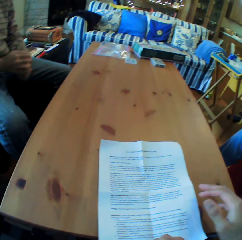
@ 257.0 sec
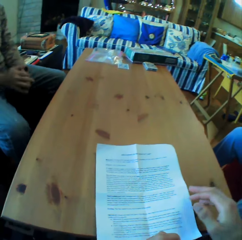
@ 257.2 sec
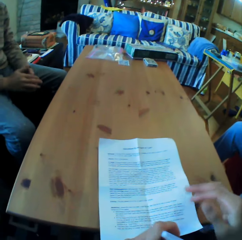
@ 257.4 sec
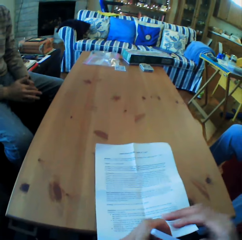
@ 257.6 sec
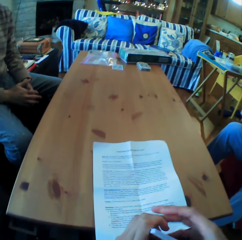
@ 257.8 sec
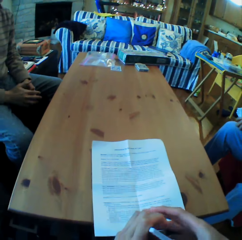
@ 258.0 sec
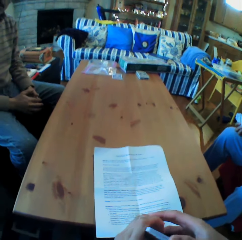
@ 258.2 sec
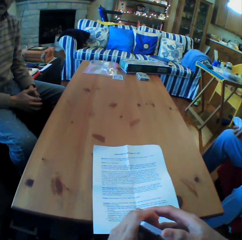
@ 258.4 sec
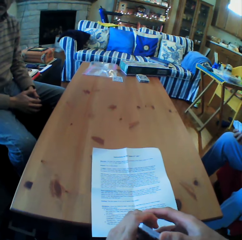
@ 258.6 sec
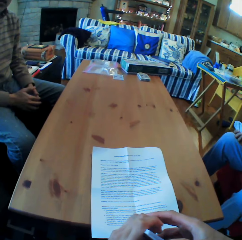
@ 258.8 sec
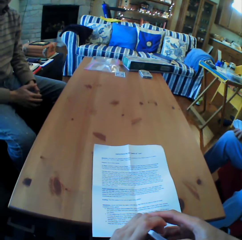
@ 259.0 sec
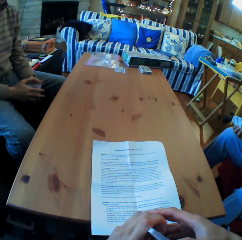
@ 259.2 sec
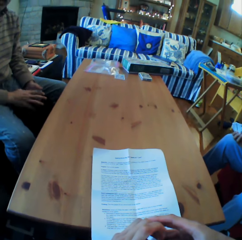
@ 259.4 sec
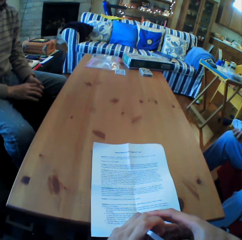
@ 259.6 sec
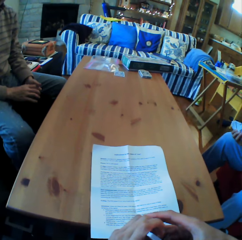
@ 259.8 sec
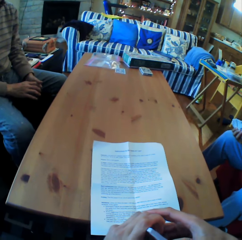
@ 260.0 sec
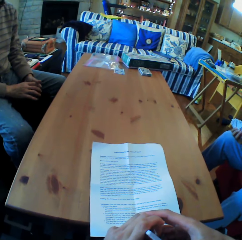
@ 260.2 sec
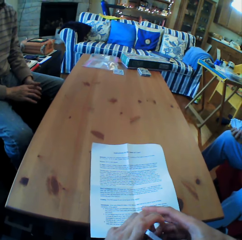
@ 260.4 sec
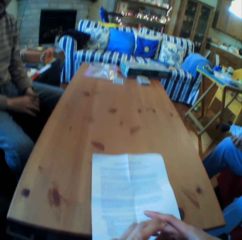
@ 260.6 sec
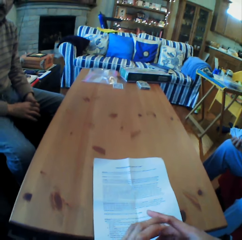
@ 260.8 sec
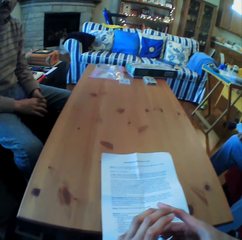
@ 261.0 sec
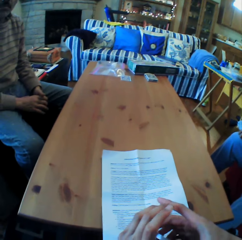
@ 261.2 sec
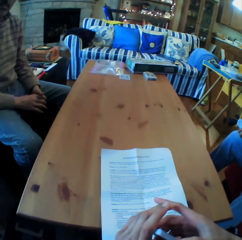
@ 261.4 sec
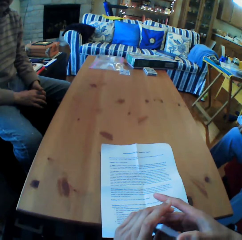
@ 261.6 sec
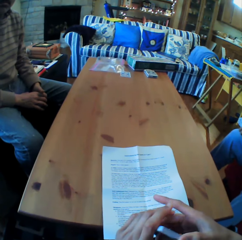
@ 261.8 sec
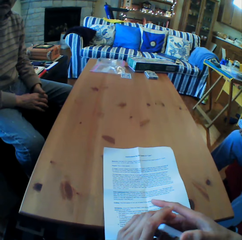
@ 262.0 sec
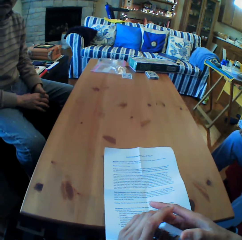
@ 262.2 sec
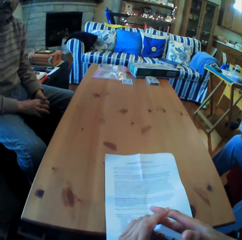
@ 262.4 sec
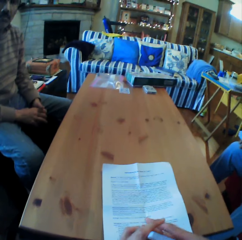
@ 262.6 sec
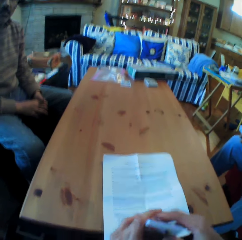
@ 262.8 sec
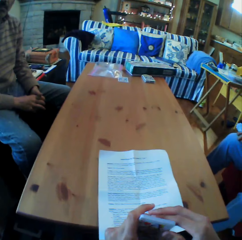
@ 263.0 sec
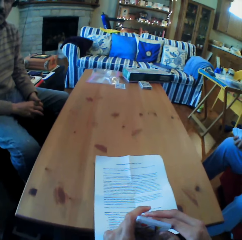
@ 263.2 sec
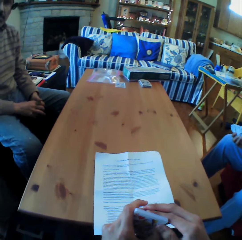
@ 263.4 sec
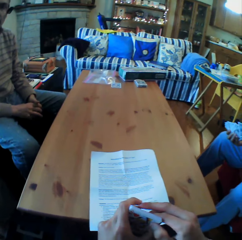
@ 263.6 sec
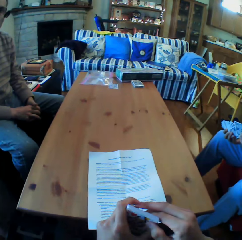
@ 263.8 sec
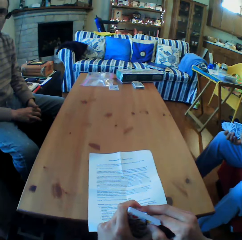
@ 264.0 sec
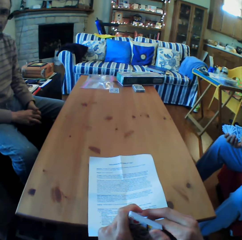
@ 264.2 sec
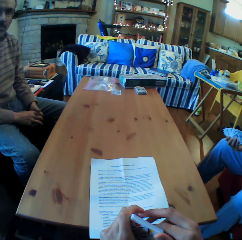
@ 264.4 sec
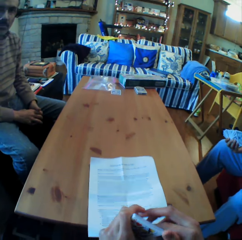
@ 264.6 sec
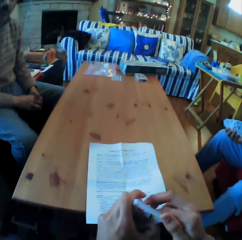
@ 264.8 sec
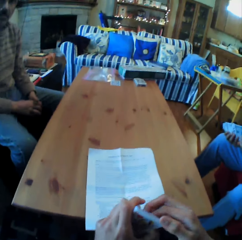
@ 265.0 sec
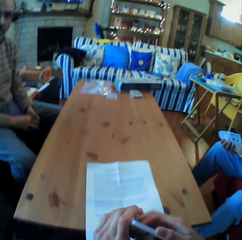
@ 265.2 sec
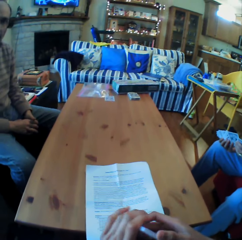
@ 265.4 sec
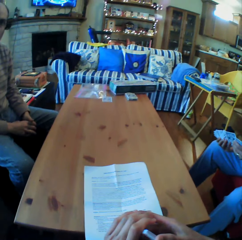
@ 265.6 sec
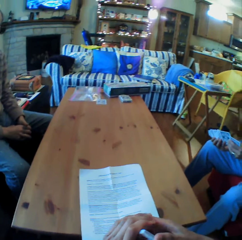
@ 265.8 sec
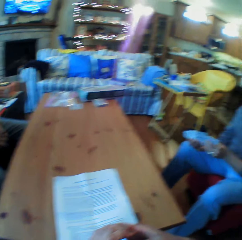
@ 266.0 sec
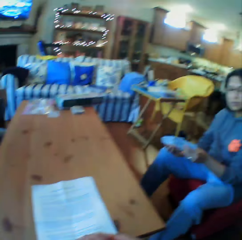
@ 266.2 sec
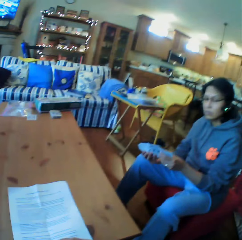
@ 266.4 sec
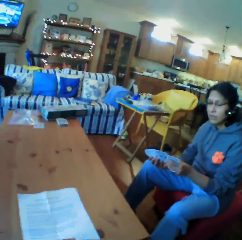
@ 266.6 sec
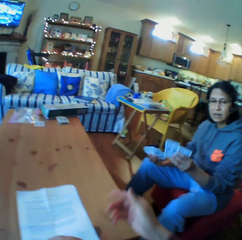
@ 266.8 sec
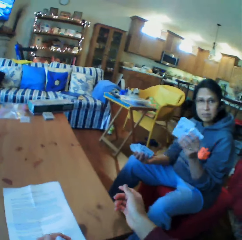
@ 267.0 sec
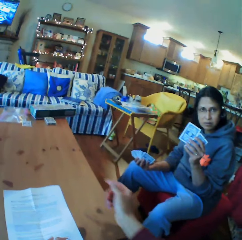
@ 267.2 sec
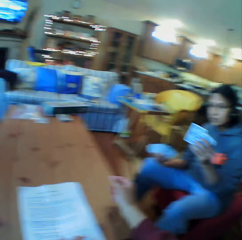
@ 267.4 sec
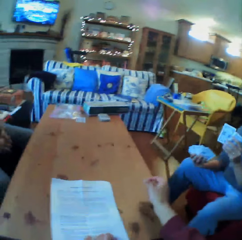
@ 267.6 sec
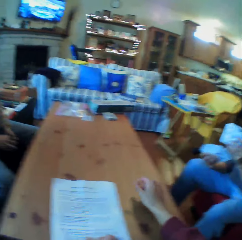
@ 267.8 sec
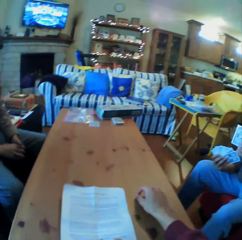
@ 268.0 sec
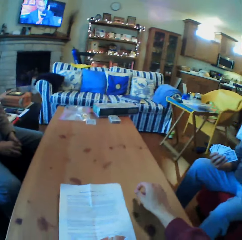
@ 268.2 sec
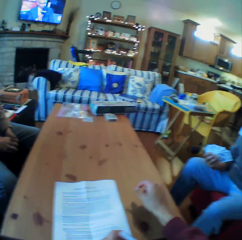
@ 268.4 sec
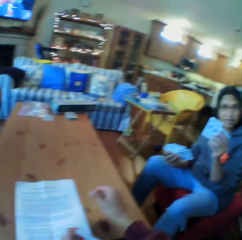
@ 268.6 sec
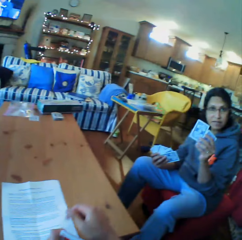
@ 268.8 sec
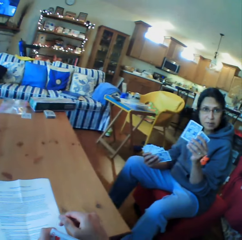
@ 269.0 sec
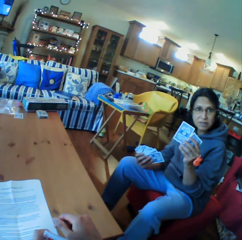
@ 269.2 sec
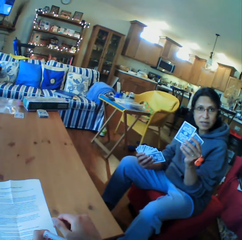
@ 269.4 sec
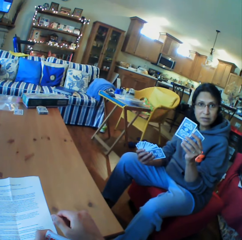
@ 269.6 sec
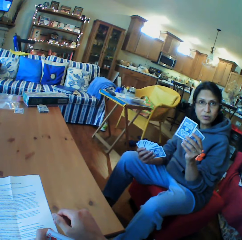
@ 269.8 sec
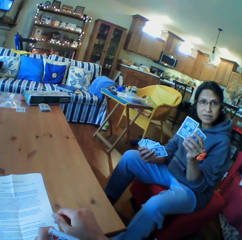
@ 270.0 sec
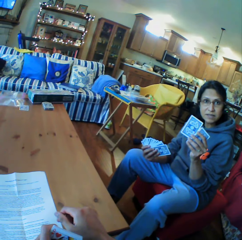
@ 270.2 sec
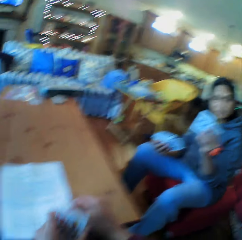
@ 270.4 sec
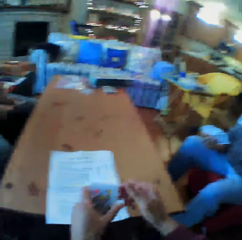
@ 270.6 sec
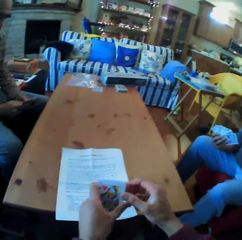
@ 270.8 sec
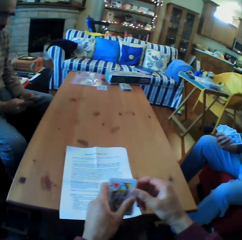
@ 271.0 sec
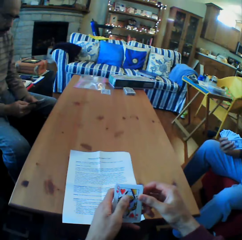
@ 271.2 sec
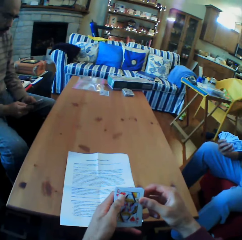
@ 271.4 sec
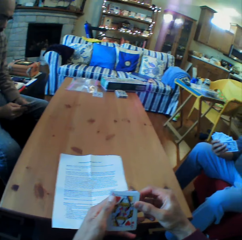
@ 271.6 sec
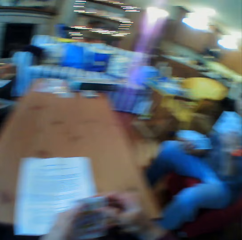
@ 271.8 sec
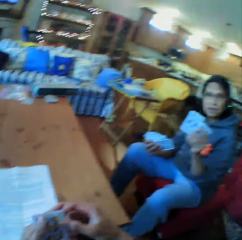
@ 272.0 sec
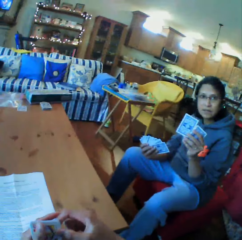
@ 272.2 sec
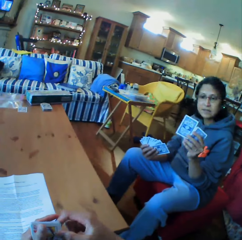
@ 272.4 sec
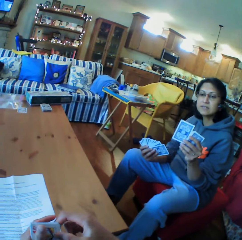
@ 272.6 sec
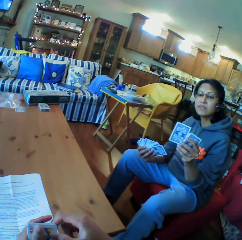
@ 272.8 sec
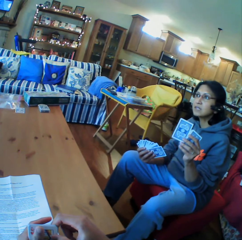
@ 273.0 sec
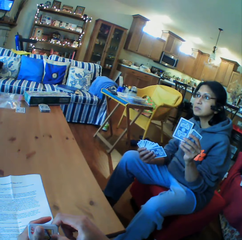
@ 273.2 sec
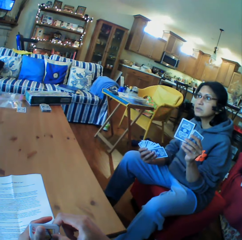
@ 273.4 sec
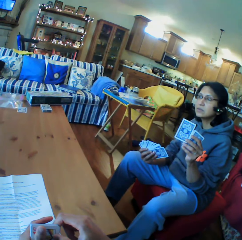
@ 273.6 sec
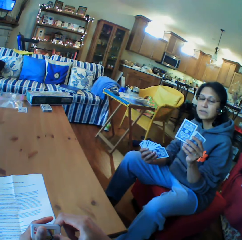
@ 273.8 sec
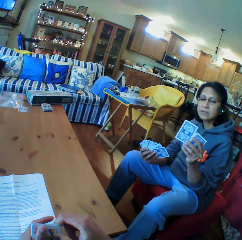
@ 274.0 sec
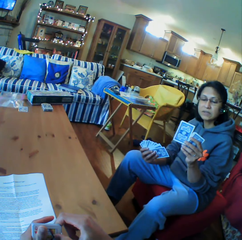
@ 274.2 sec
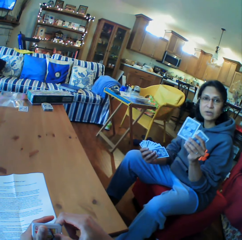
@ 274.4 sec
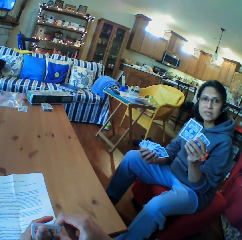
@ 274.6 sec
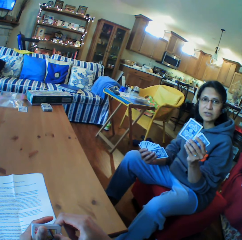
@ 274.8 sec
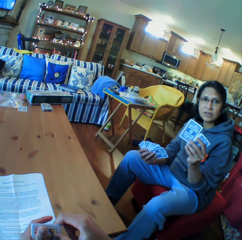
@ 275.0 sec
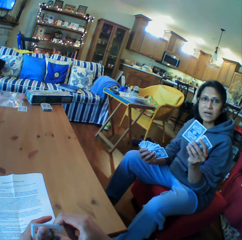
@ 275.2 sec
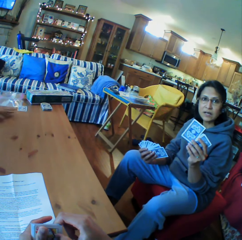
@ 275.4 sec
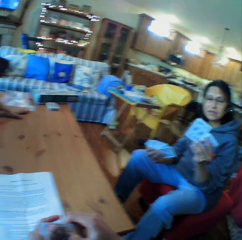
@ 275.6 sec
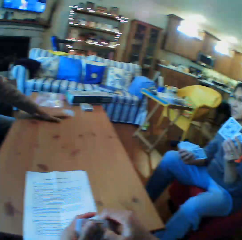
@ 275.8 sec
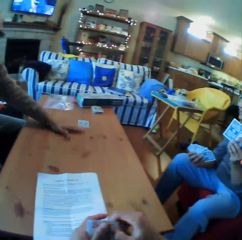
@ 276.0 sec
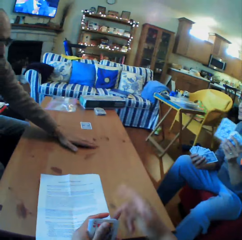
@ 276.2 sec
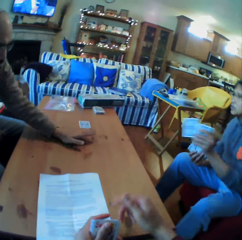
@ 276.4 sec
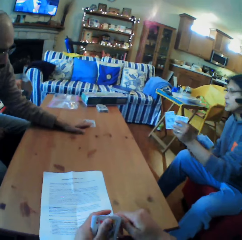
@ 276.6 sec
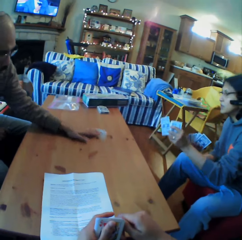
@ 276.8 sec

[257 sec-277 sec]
The camera wearer looks at the woman. The woman talks. A man looks at the cards. The camera wearer talks. They look at the woman. The woman converses with the camera wearer.

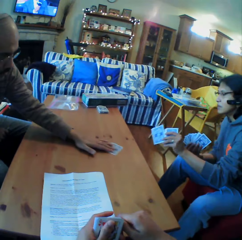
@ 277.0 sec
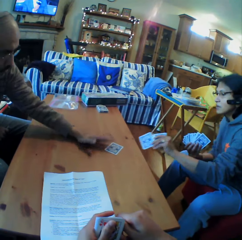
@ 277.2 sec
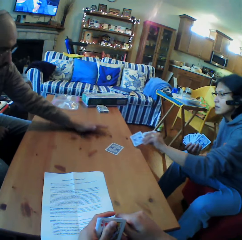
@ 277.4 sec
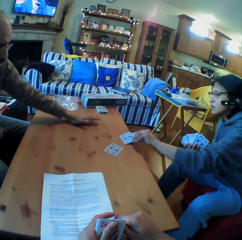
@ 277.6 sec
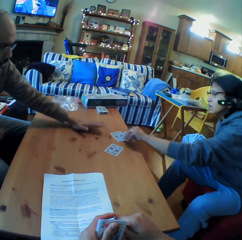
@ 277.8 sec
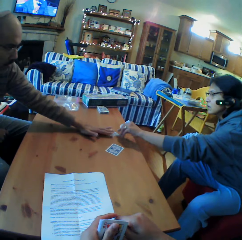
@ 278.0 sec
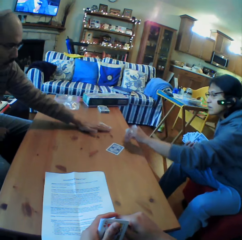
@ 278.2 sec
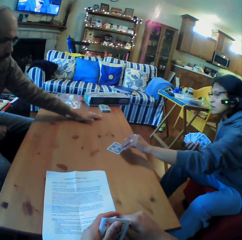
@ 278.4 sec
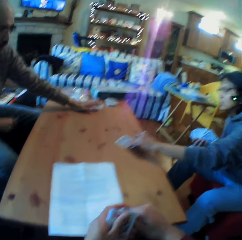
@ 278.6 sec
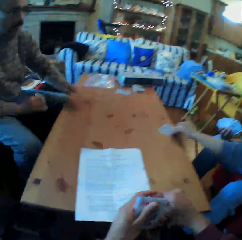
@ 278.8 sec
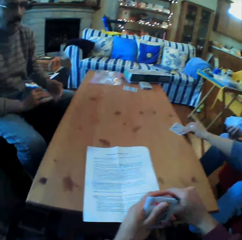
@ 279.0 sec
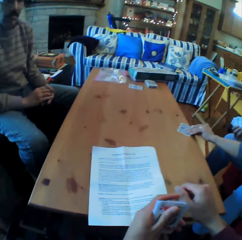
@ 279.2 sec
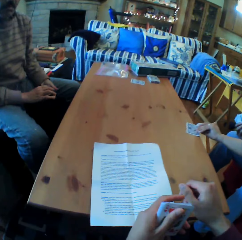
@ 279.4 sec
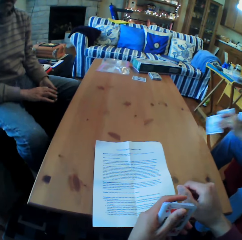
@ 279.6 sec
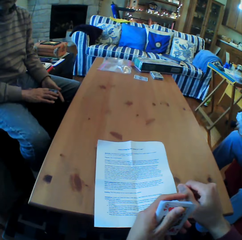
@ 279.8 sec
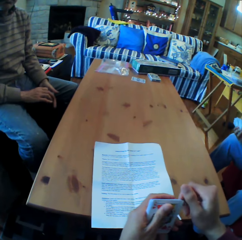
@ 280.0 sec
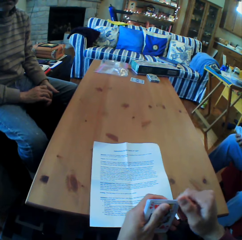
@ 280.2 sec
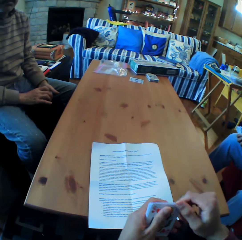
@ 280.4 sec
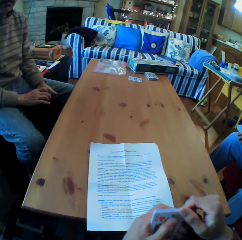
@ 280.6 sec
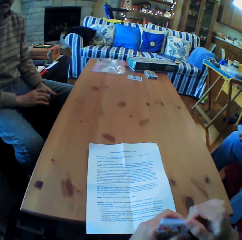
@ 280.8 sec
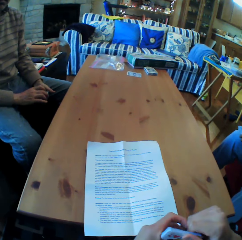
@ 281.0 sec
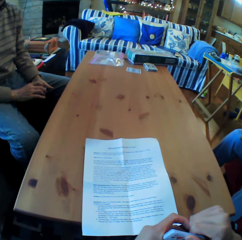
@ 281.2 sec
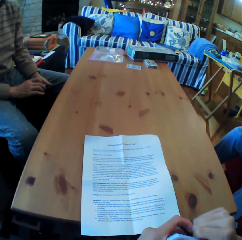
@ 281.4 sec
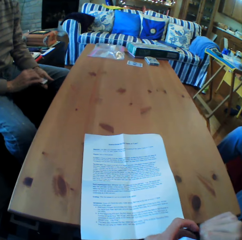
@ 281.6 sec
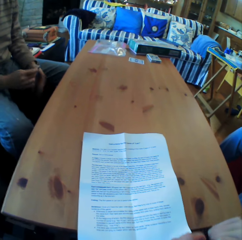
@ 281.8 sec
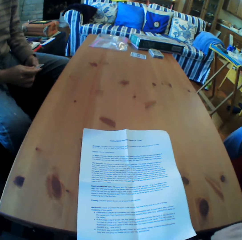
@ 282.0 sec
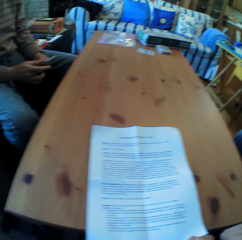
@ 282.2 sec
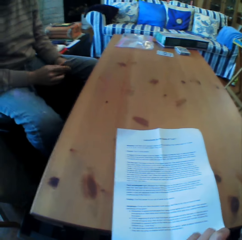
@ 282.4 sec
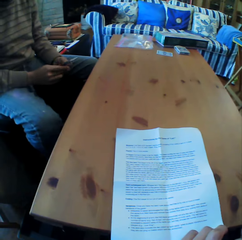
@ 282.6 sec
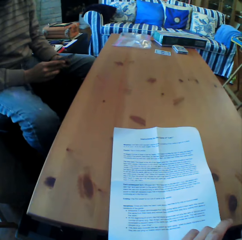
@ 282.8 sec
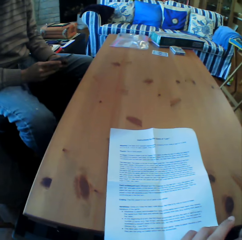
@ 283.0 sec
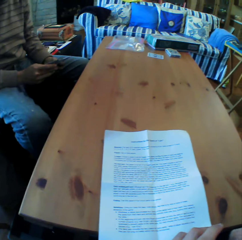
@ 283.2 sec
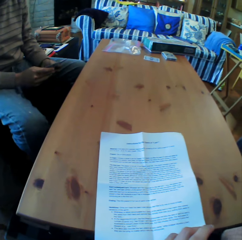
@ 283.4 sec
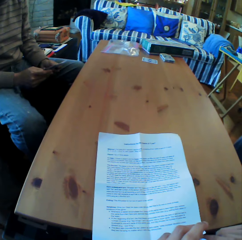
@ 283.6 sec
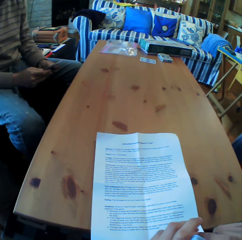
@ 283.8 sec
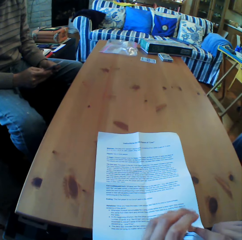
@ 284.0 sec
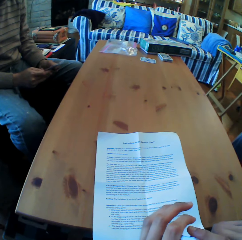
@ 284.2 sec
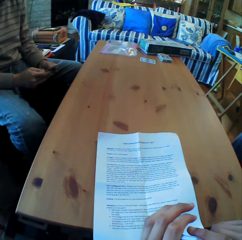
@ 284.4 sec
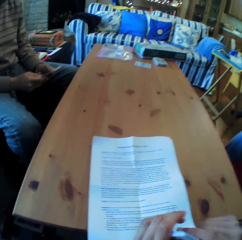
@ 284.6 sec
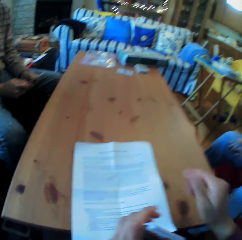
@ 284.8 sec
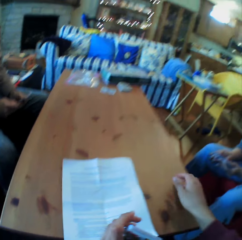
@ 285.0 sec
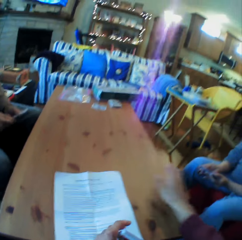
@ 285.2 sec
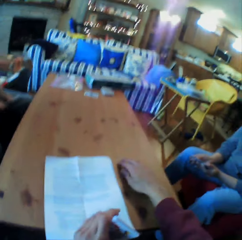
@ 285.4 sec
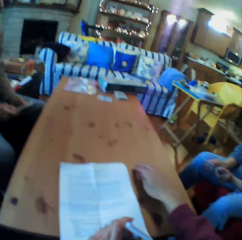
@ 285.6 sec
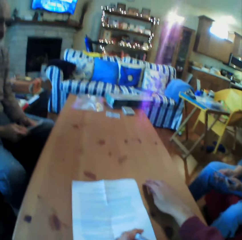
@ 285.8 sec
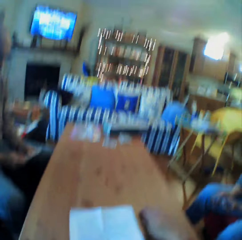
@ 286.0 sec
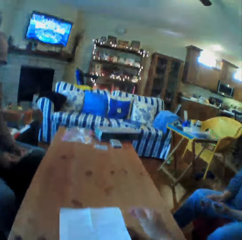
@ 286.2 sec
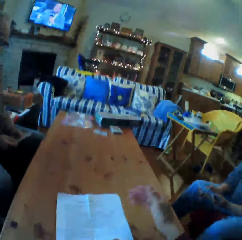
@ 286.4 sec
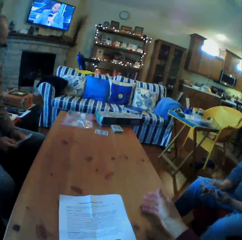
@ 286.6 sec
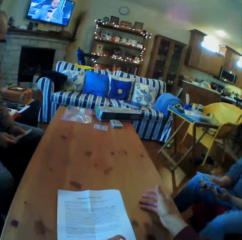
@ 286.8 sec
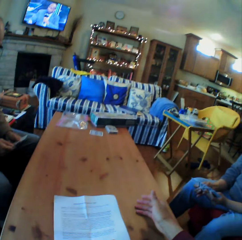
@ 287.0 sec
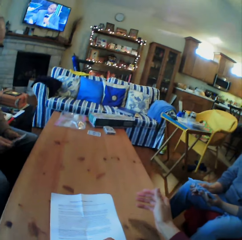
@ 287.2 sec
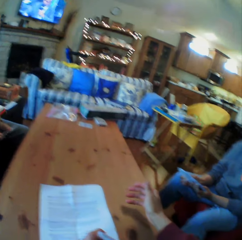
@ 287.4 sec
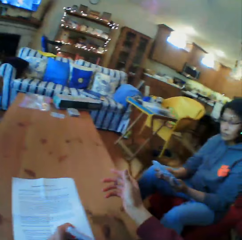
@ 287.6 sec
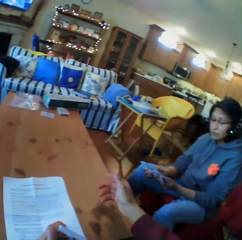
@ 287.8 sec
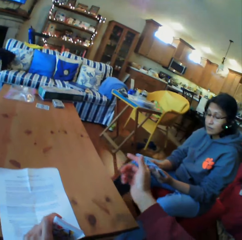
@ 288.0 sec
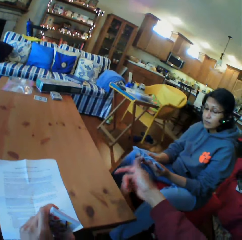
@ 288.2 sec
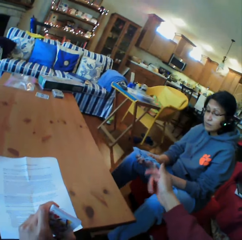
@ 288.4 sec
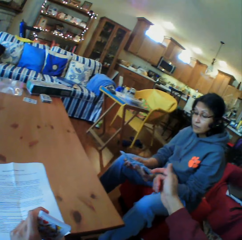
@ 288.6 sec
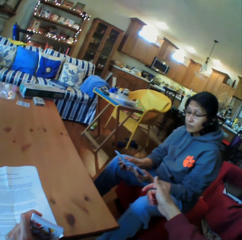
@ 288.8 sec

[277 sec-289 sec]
The woman puts the cards on the table. The camera wearer reads the paper. The woman talks. The camera wearer converses with the man and the woman.
